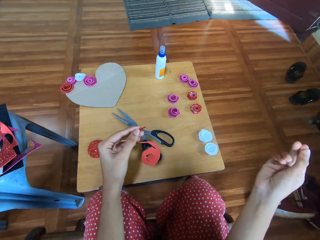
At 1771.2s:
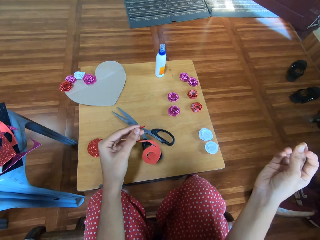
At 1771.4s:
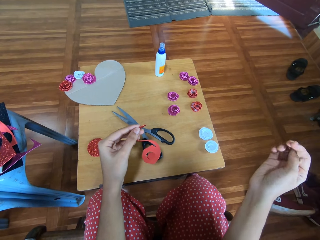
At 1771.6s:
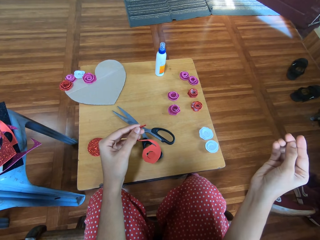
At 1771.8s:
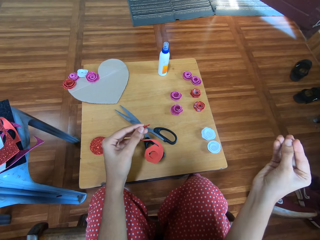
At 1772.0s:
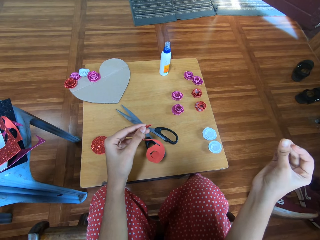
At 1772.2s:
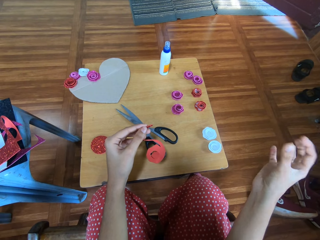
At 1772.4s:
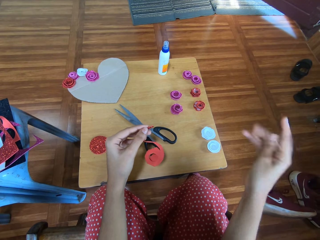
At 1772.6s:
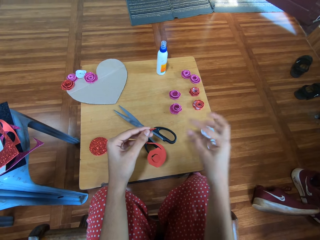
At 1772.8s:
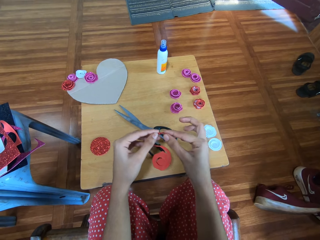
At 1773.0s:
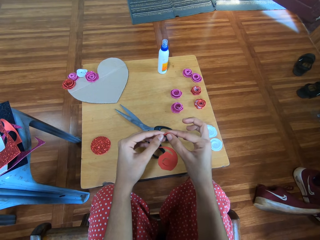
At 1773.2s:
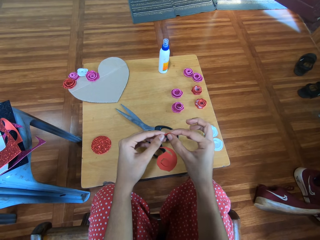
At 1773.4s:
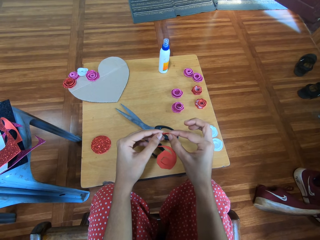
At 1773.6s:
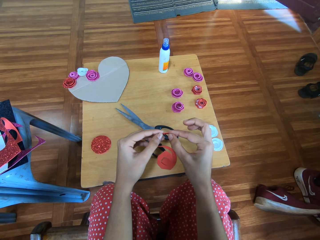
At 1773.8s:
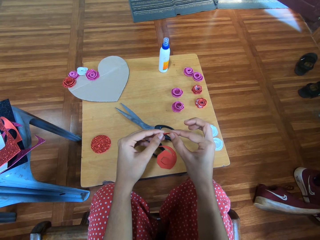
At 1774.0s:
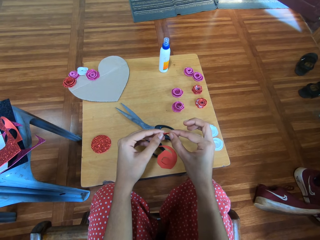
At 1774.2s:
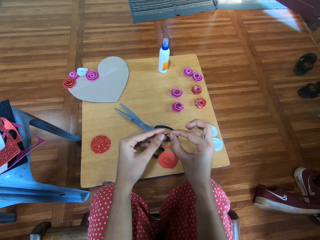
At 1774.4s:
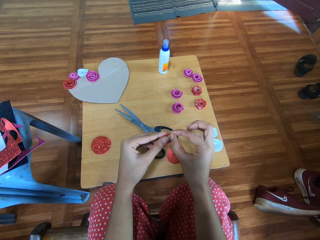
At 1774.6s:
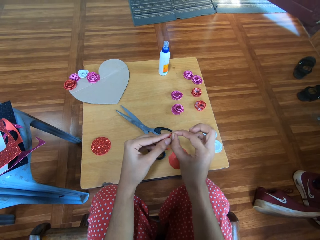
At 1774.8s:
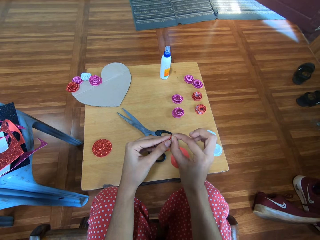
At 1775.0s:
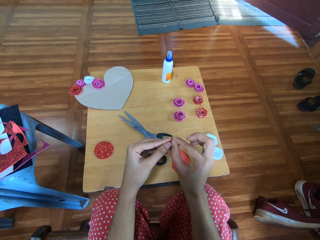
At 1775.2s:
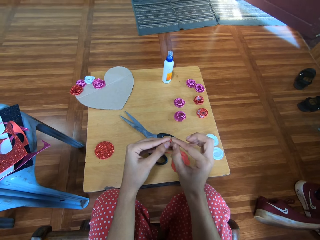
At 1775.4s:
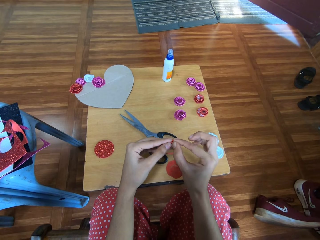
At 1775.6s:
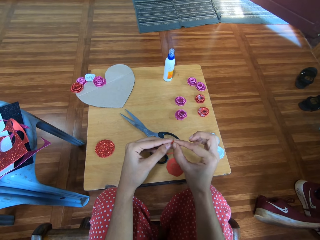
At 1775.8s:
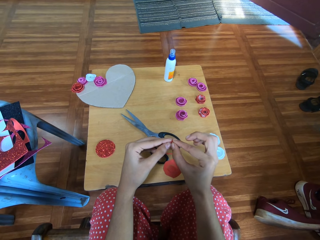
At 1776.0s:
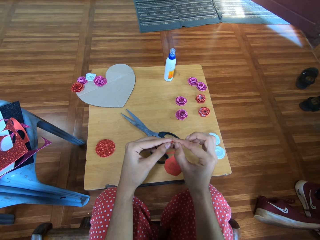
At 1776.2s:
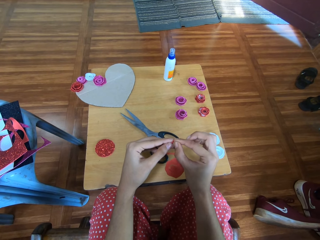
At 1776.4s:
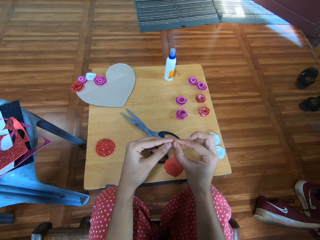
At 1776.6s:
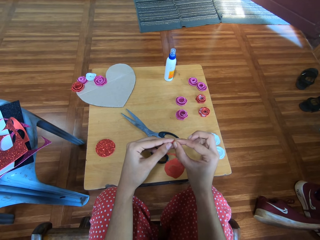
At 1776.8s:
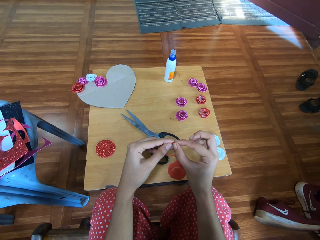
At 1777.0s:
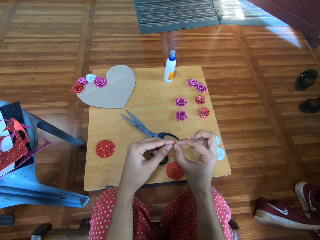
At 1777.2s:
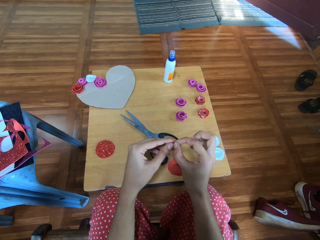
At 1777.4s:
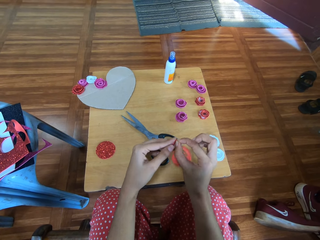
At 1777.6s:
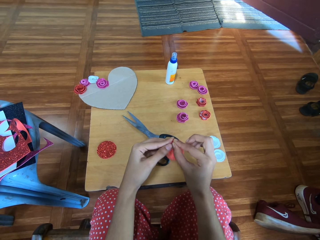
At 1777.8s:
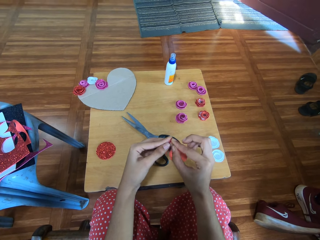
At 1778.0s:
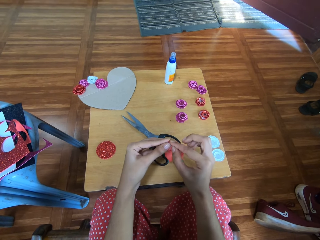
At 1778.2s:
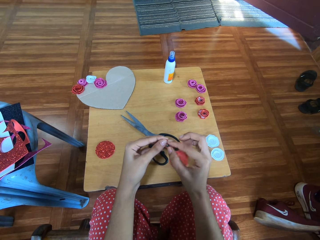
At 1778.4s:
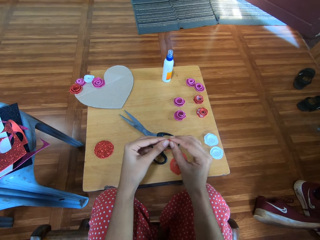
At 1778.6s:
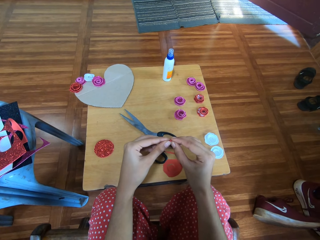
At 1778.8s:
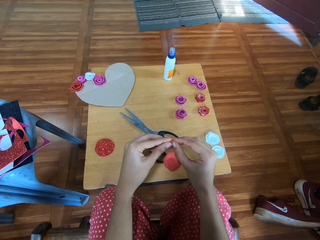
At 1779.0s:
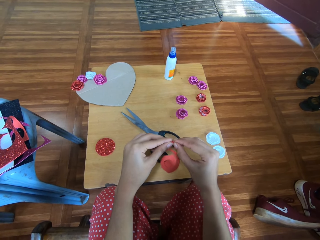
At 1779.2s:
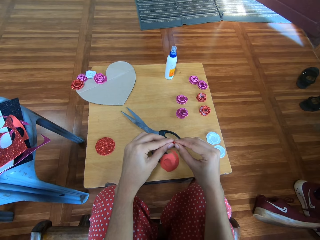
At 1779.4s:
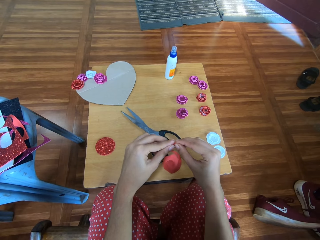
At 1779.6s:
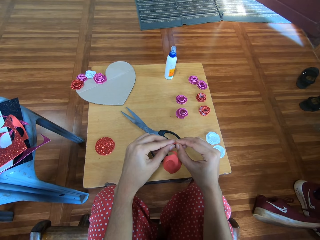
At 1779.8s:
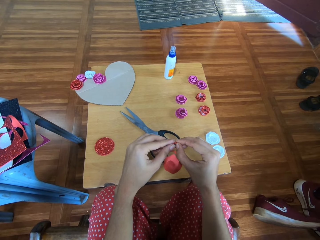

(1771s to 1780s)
The camera wearer rubs the right hand together. They fold the cardboard with both hands into a cardboard flower.

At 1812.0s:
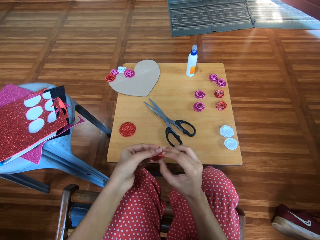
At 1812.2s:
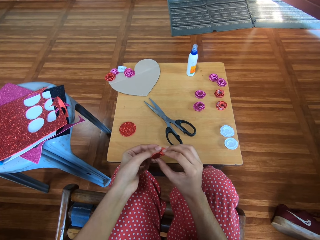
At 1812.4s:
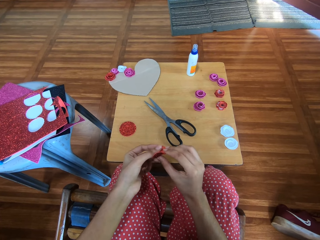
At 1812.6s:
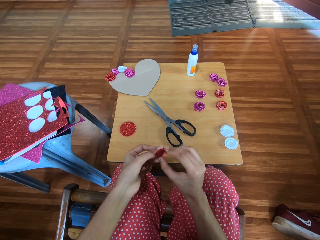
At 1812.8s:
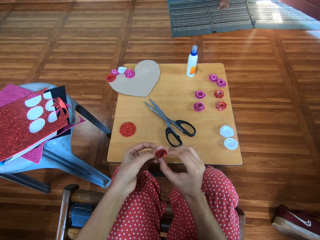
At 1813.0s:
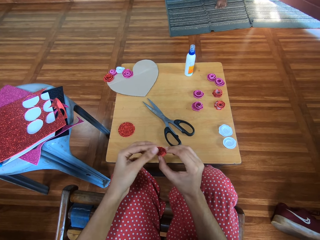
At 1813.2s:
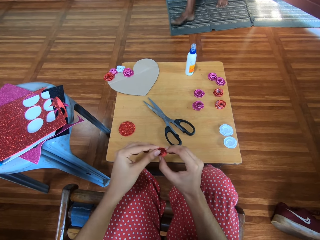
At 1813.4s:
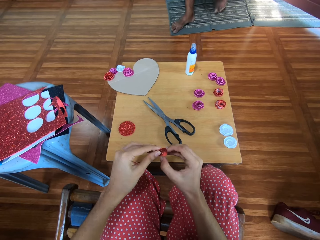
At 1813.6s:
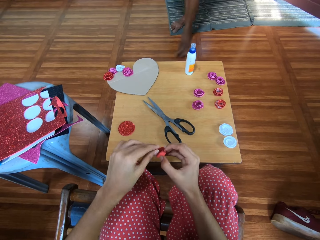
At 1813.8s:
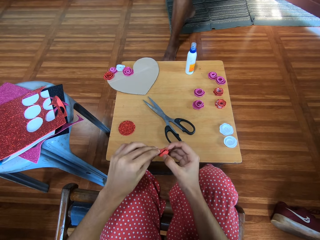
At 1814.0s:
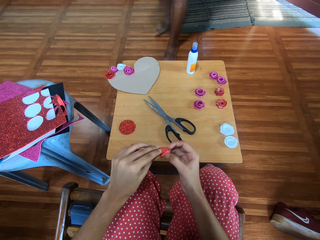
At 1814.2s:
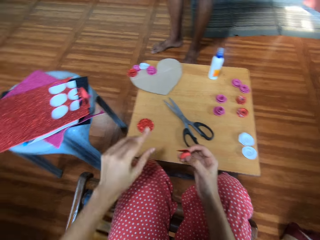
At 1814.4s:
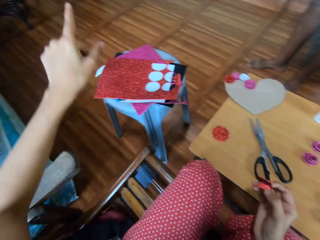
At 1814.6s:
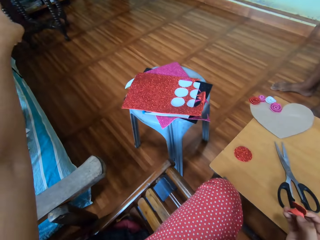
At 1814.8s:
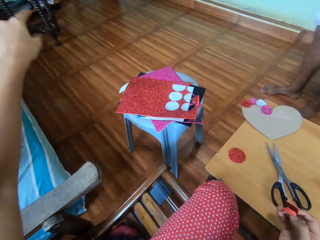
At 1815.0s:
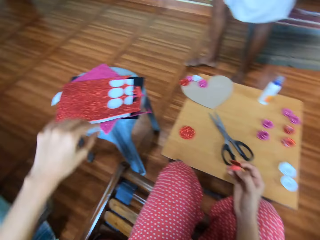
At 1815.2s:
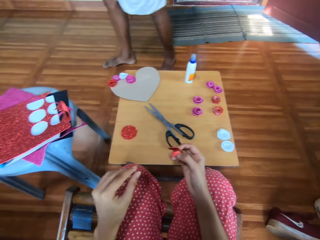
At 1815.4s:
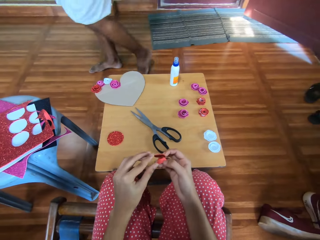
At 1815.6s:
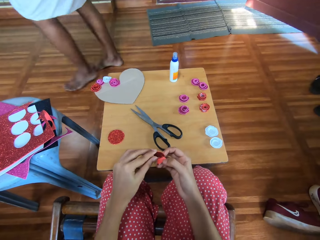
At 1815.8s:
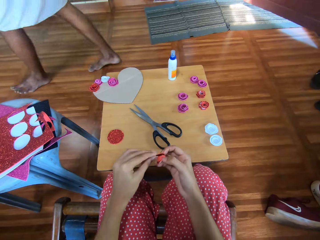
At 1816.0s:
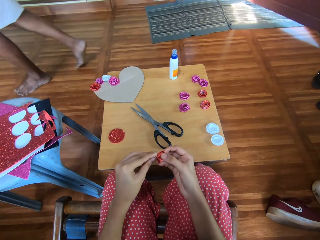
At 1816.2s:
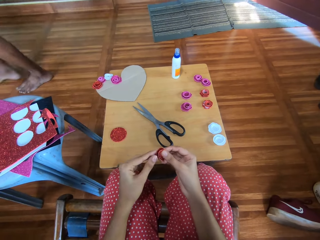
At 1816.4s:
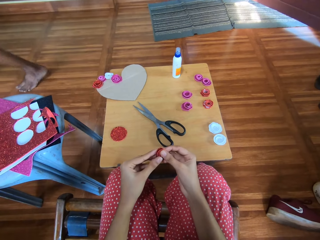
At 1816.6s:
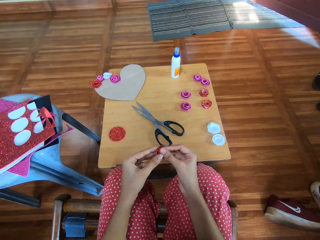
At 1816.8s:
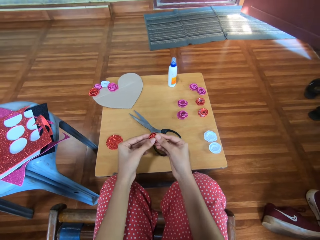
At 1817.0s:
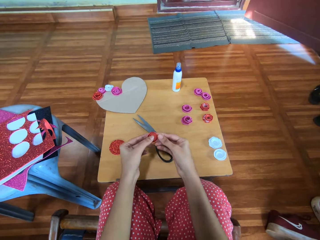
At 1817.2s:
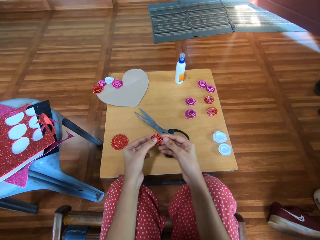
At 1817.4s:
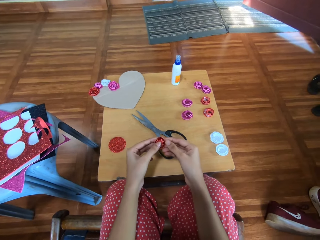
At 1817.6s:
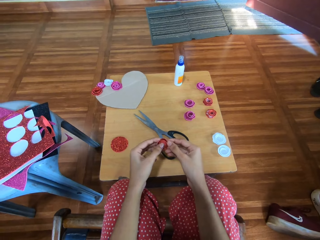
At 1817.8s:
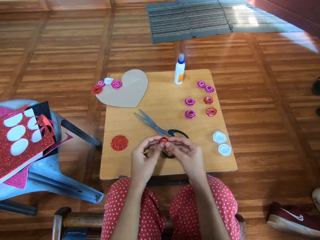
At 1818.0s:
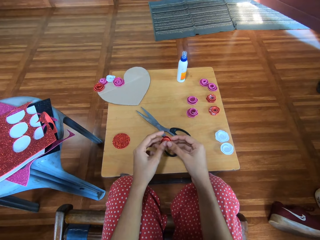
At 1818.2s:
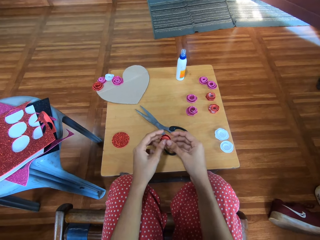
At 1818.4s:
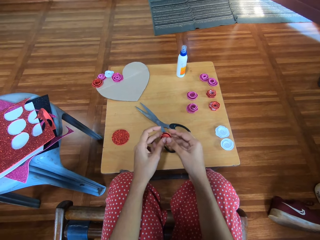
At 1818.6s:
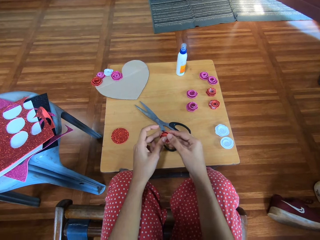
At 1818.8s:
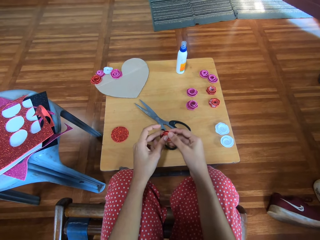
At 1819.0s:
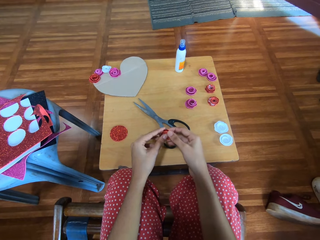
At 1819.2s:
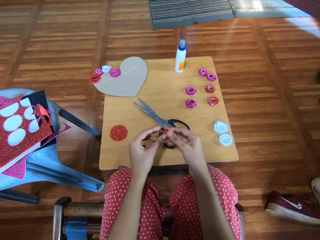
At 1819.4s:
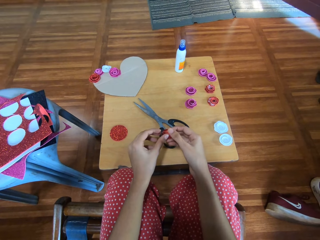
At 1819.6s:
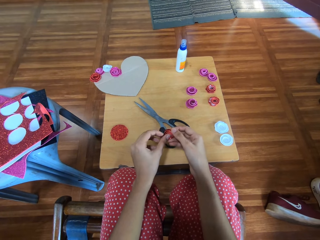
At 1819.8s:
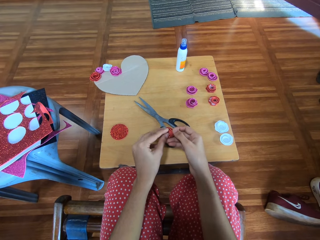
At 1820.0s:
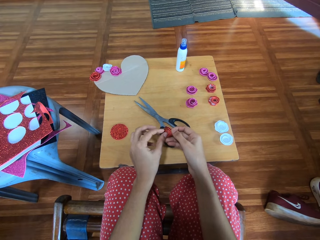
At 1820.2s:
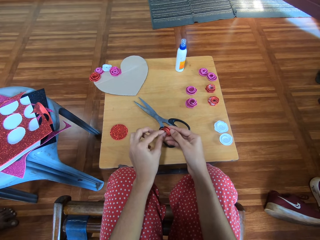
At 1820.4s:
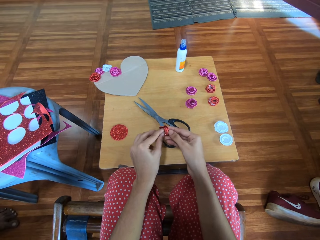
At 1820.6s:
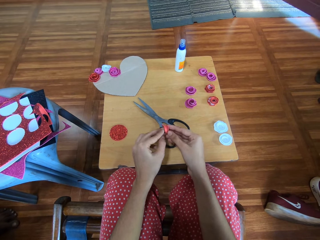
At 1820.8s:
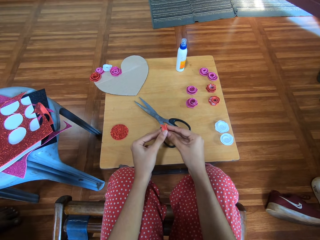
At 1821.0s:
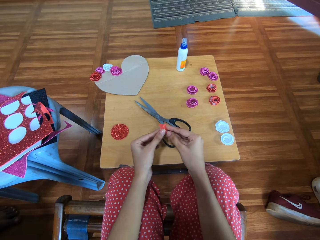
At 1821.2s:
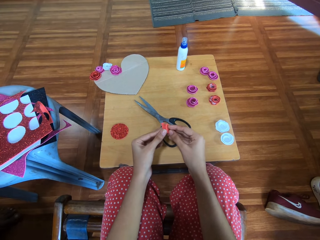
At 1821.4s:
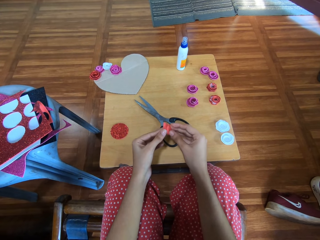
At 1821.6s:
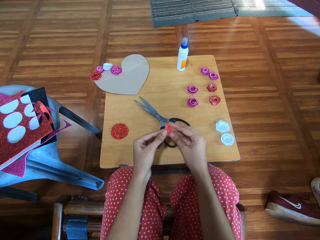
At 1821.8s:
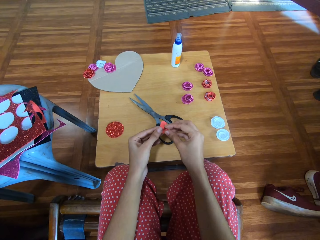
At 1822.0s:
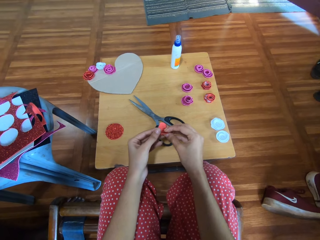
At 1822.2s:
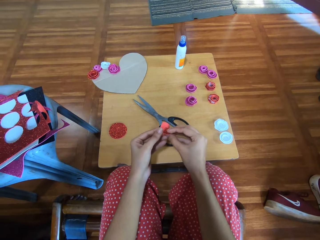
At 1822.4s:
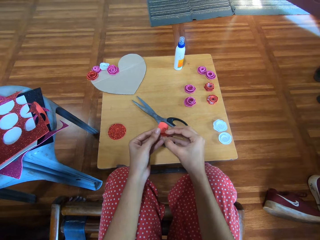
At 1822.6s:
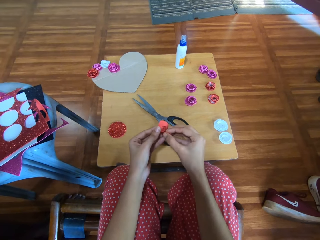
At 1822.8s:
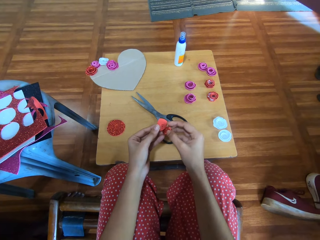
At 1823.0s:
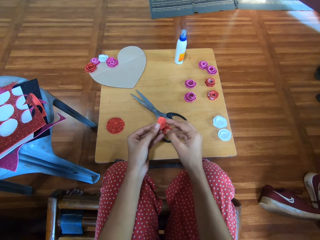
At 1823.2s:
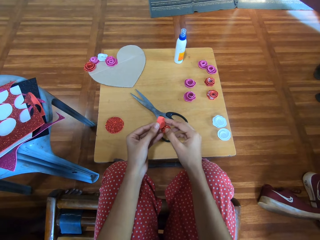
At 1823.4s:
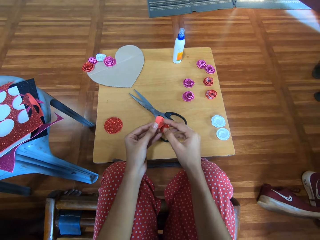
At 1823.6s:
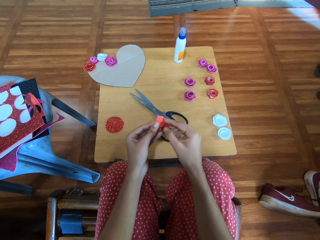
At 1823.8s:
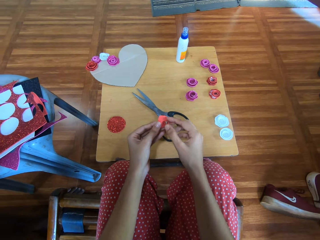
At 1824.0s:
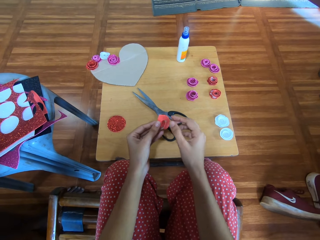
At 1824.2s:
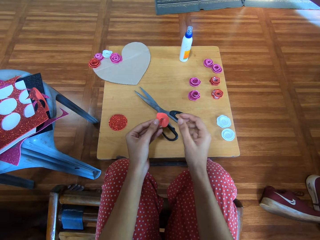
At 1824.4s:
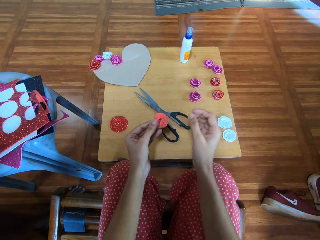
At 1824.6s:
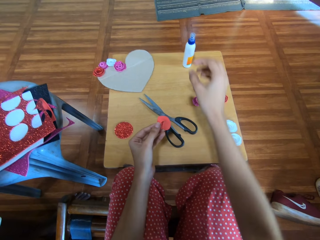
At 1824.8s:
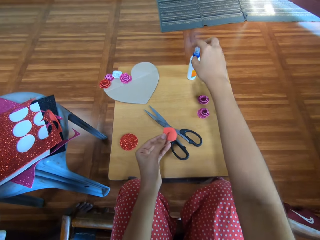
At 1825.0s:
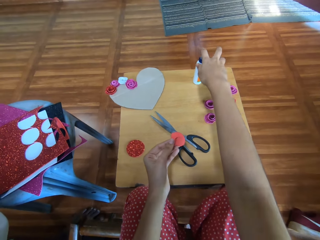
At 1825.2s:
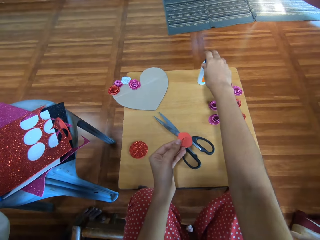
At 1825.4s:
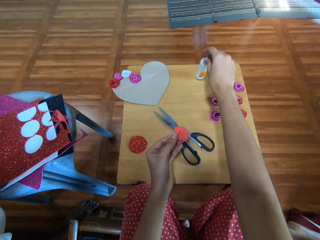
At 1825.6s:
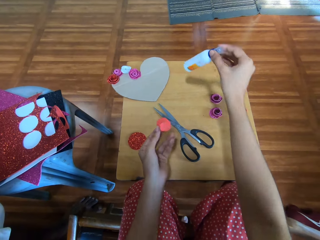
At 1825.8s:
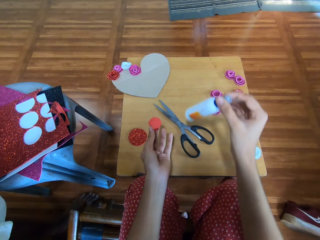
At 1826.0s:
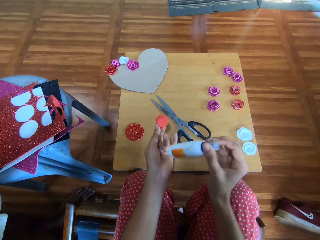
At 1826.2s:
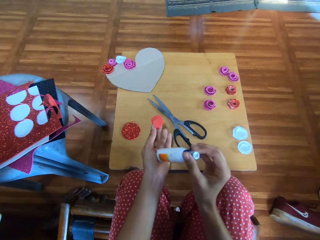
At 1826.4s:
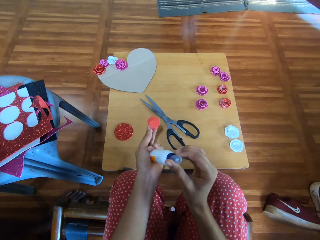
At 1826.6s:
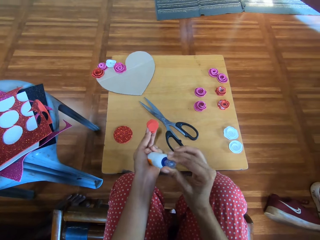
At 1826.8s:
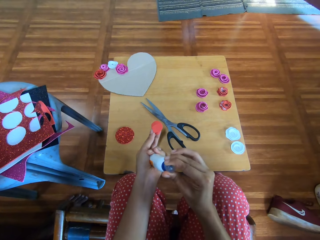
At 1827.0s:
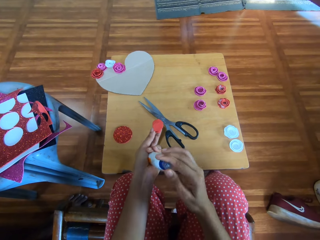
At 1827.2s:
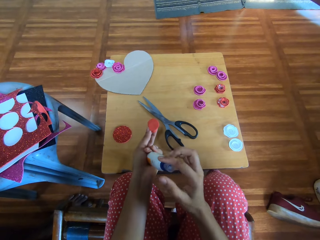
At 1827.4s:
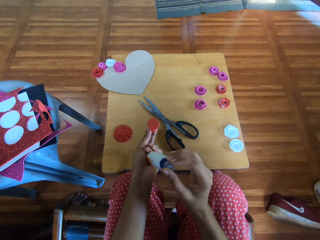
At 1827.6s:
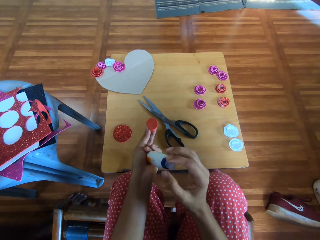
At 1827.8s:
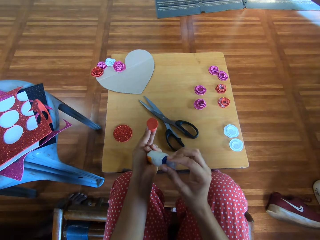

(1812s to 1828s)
A man talks to the camera wearer. The man walks around the room. The camera wearer points to her left with her left hand. She folds the cardboard with both hands into a cardboard flower. She applies glue into a small flower shape piece of paper. She picks the glue container from the table with her right hand. She opens the cover of the glue container with her right hand. She holds the glue container in her left hand.
